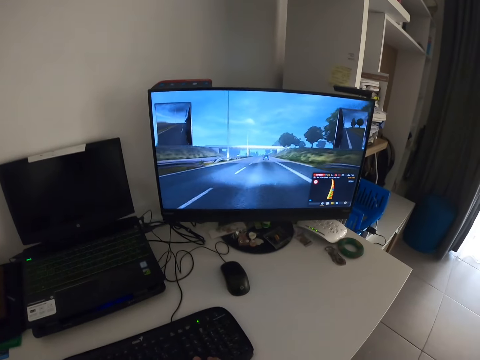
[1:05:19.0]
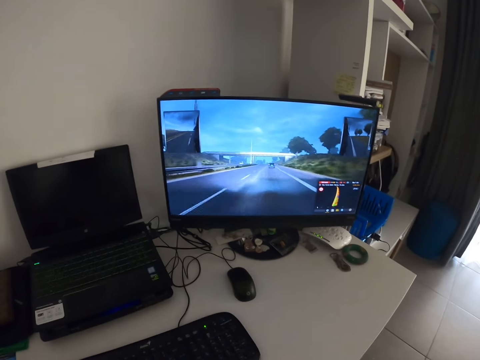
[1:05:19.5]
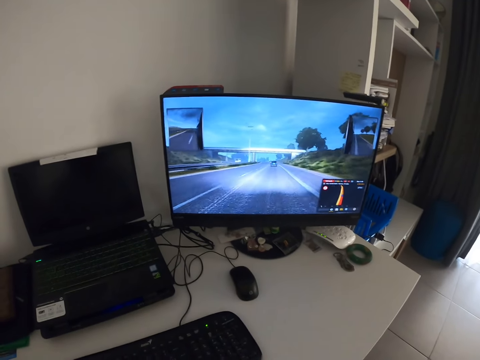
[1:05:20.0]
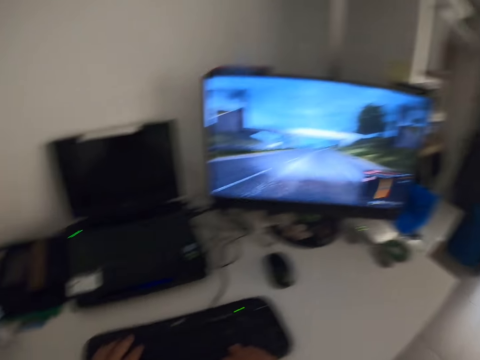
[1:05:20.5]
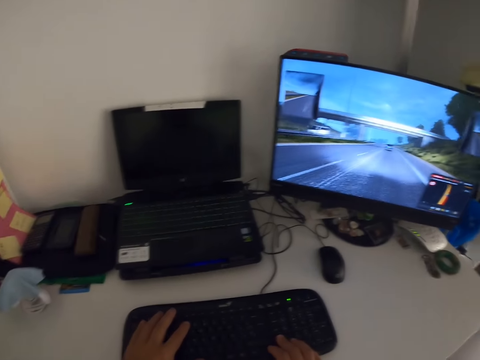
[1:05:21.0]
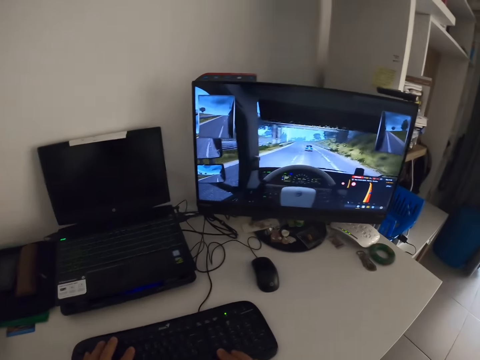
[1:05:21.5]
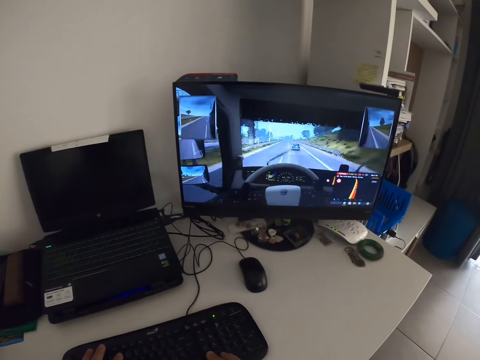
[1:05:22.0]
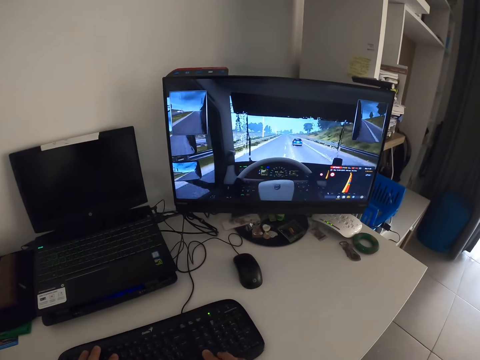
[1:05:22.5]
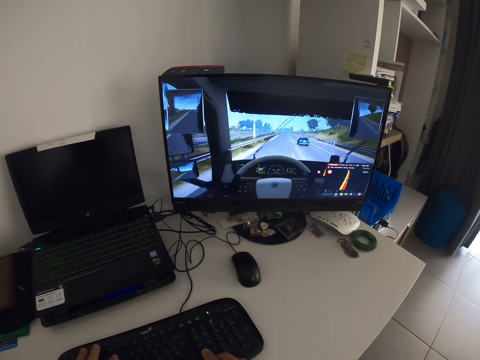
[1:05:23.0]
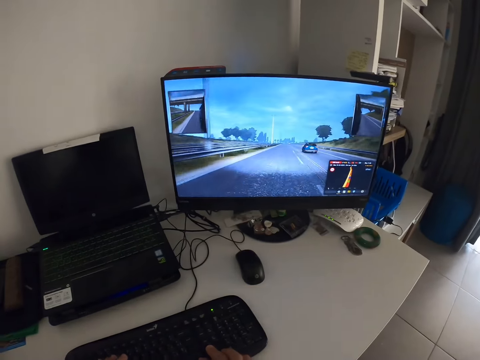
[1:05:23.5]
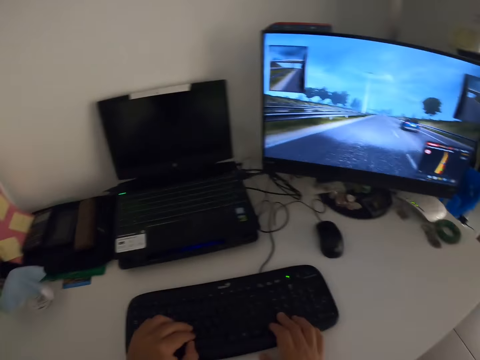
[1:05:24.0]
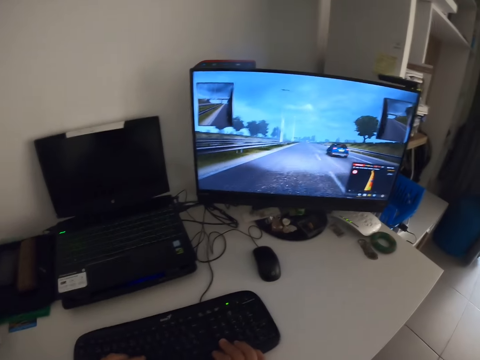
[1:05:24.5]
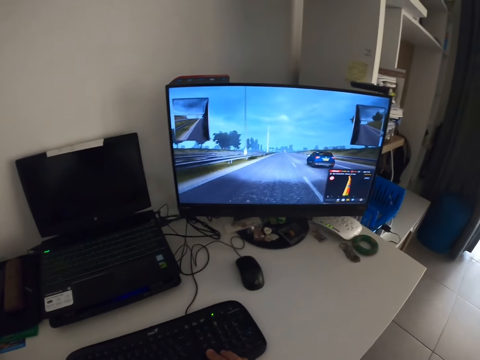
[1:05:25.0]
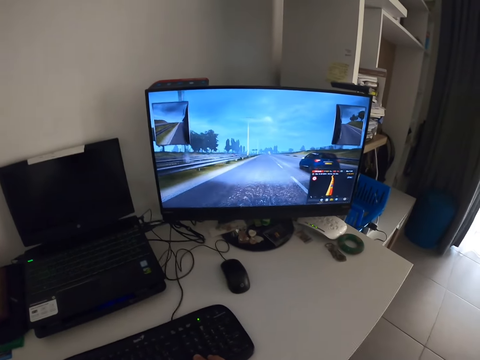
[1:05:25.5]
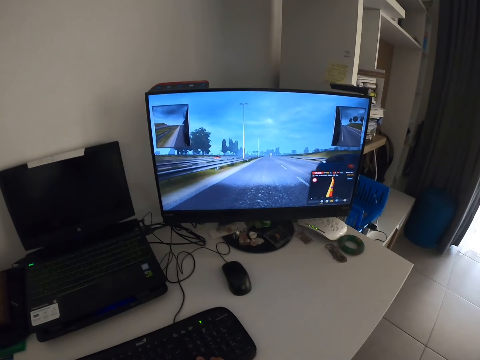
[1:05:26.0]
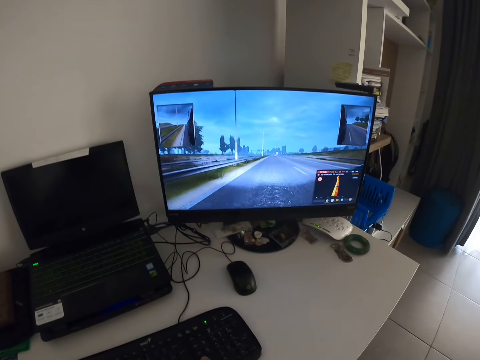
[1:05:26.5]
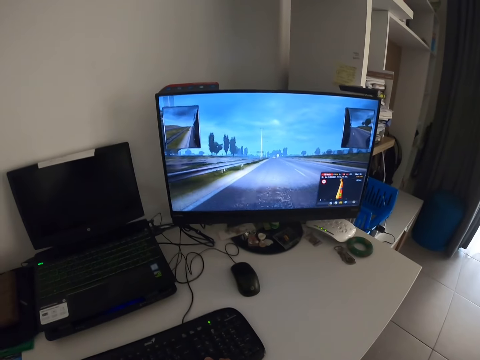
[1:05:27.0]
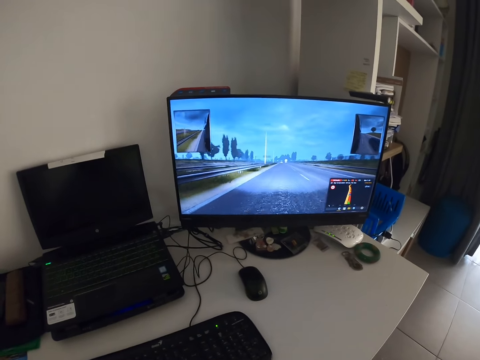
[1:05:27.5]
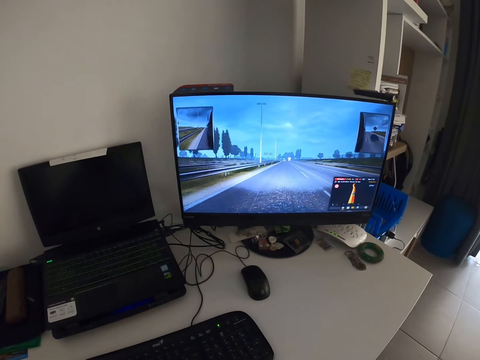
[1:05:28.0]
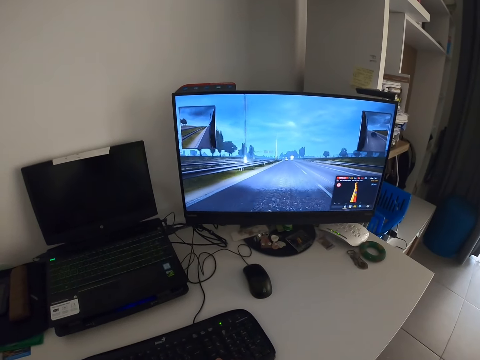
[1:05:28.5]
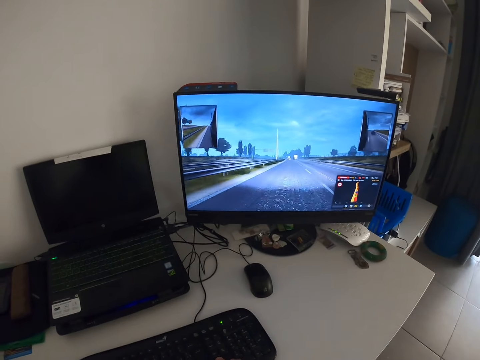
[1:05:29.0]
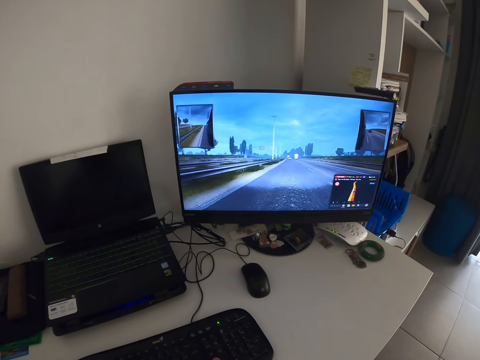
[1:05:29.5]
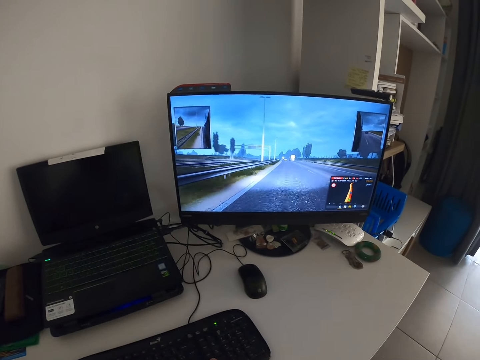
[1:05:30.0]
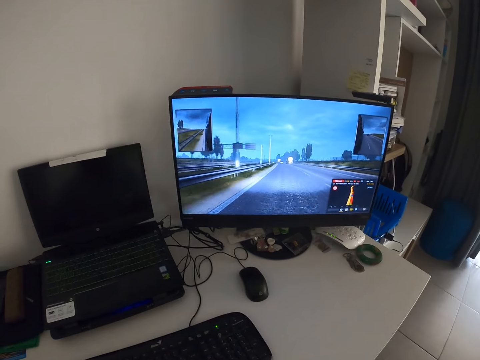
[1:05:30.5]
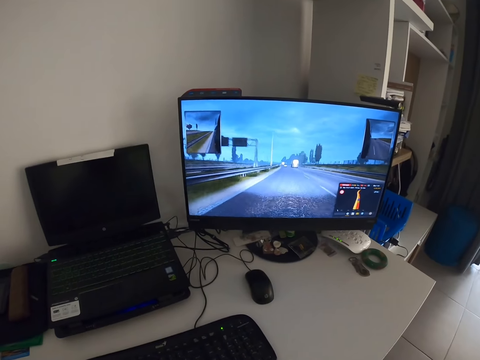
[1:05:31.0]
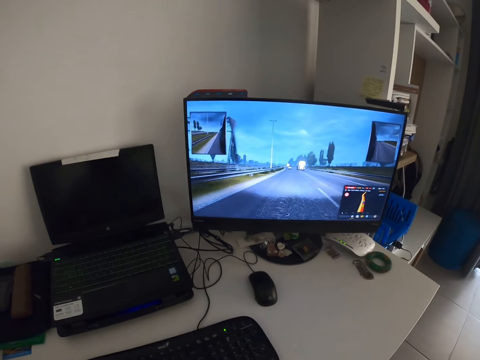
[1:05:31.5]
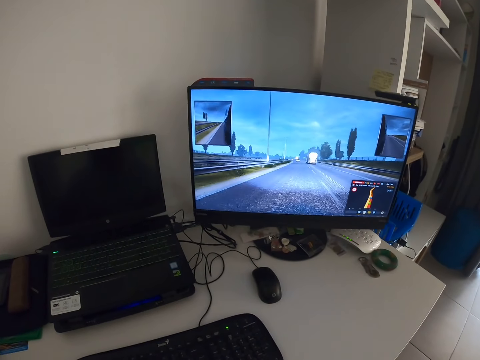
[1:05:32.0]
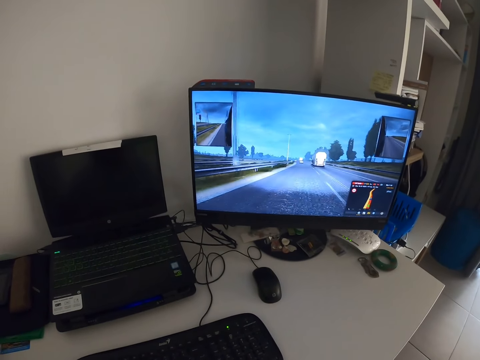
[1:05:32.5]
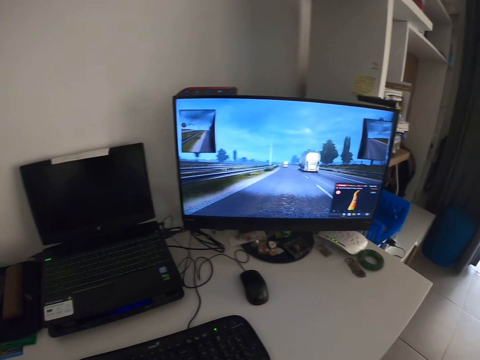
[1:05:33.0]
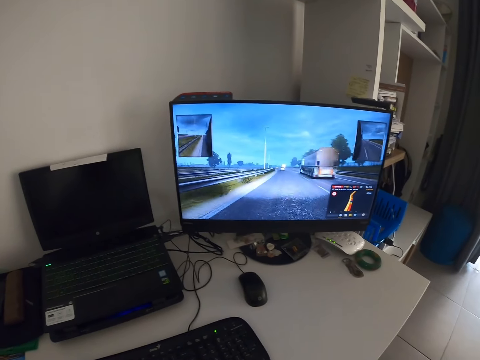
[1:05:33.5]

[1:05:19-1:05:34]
The camera wearer plays a game on a computer. They look around. They play a game on the computer. They play it again.

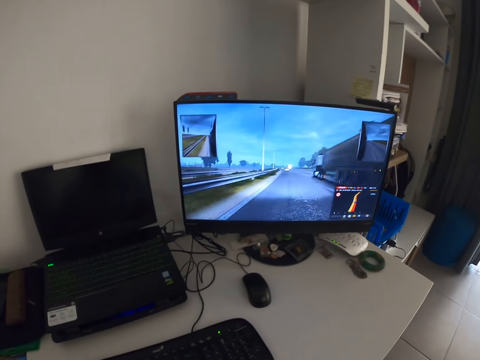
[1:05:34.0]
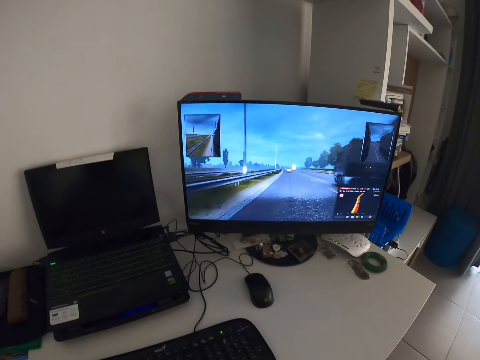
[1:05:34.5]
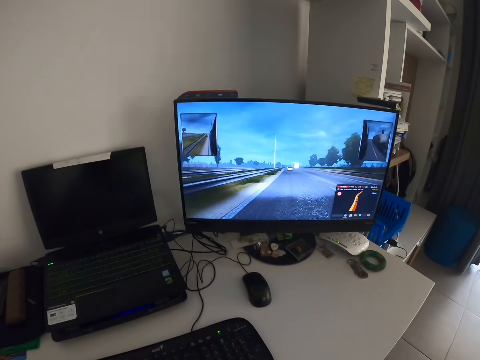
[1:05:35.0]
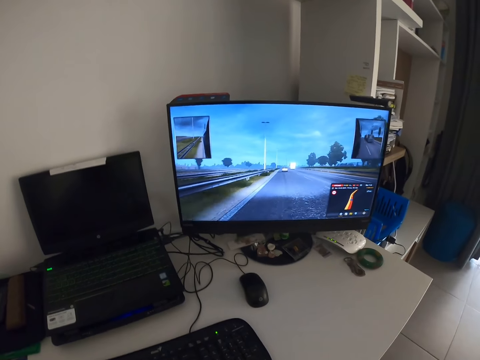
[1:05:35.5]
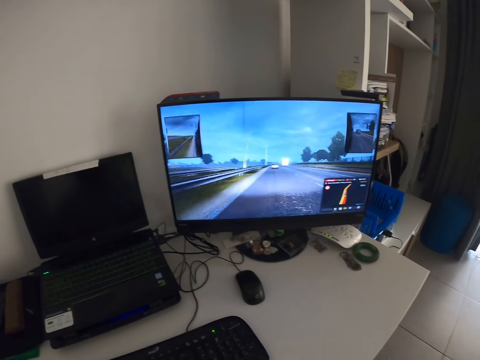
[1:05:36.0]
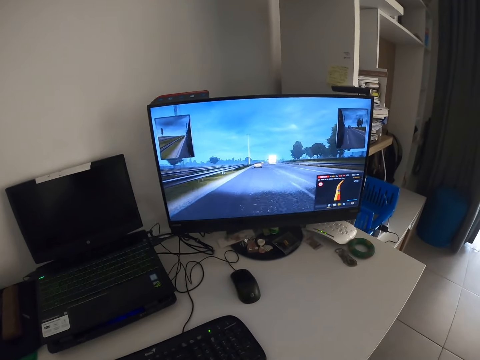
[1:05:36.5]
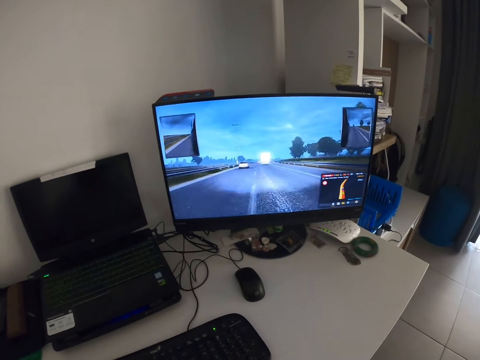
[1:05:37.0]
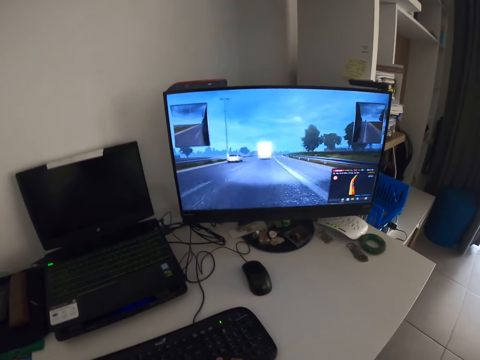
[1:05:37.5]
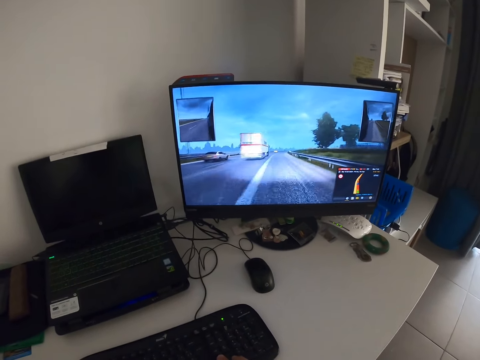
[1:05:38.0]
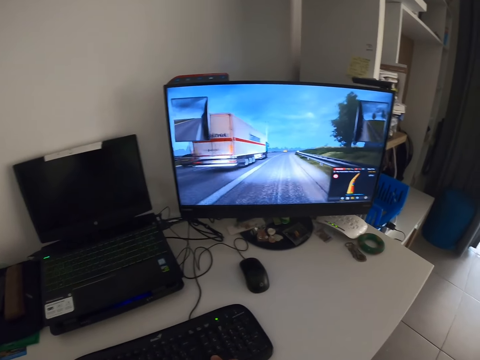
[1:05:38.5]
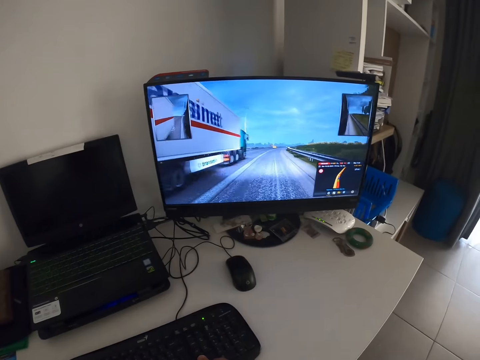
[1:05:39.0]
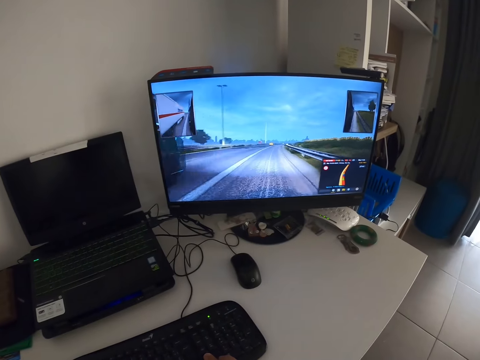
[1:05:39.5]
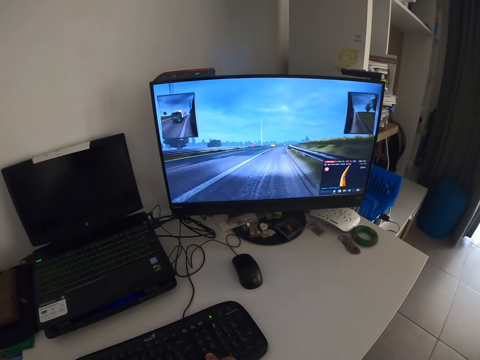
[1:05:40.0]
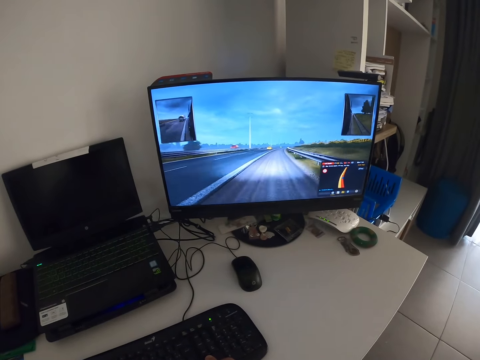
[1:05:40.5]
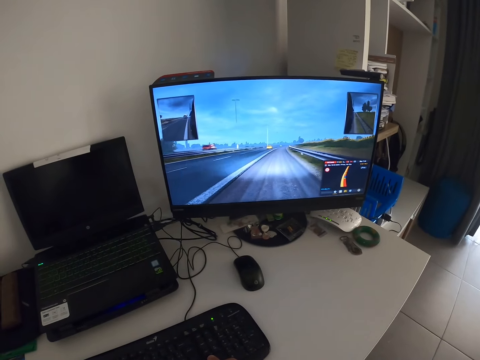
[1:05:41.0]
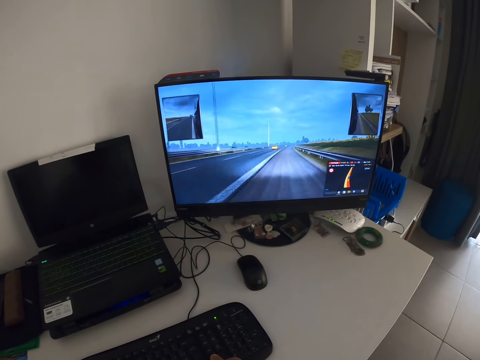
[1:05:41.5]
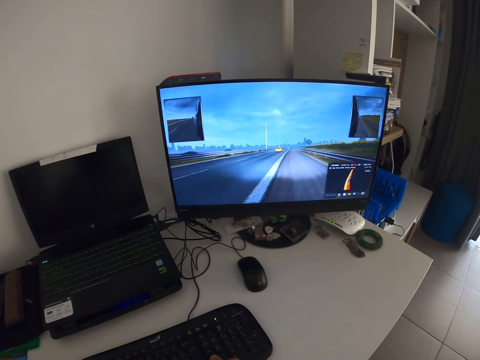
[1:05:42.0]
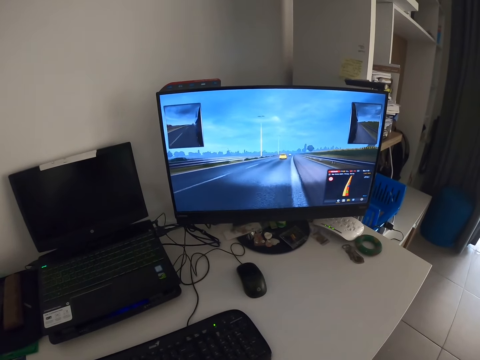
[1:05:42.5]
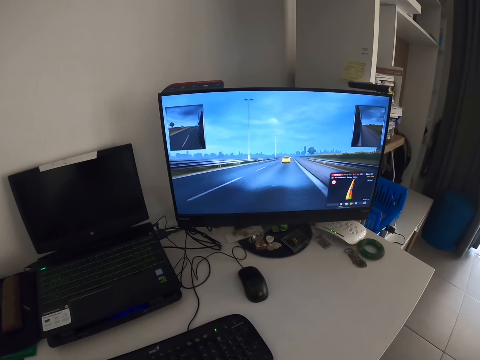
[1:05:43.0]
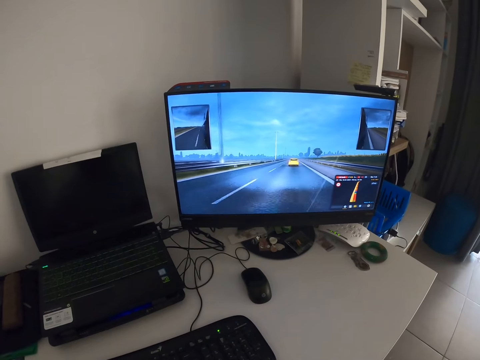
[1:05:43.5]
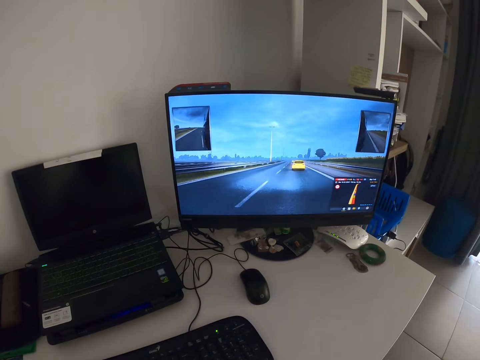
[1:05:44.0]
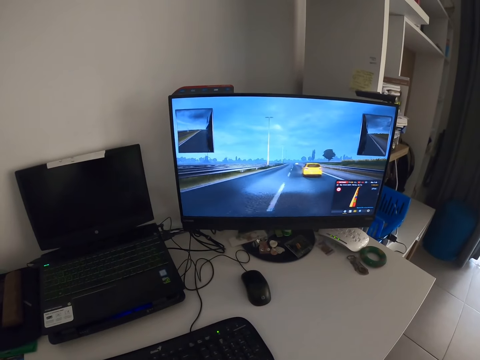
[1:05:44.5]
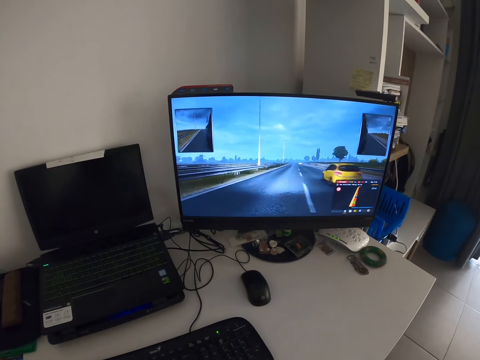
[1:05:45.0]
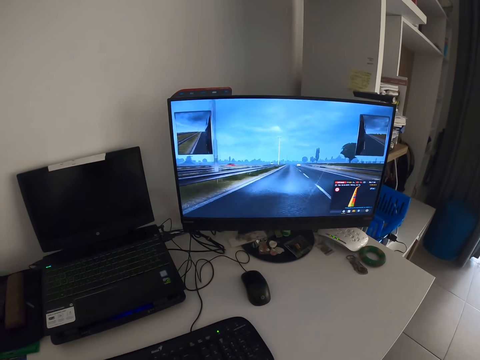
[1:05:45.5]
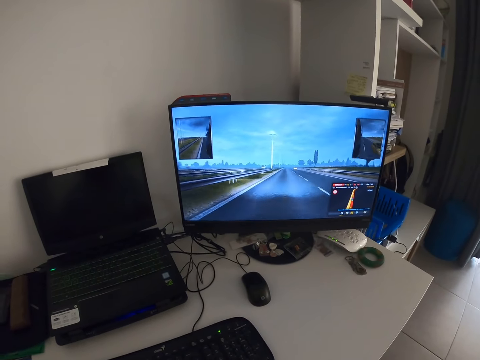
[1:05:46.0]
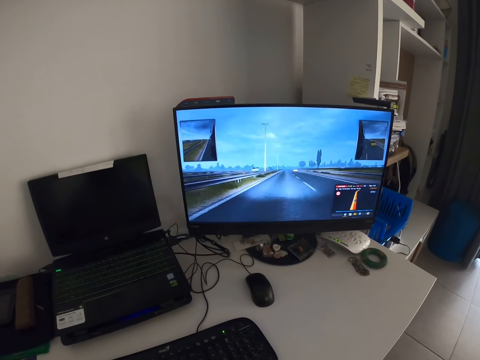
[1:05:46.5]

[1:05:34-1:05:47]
The camera wearer plays a game on a computer.
